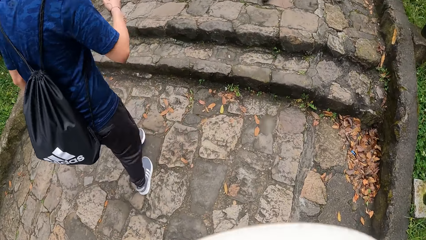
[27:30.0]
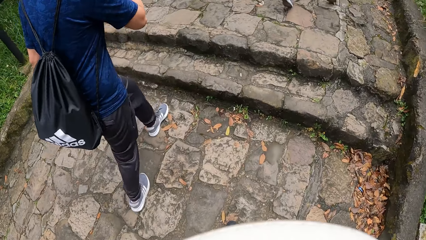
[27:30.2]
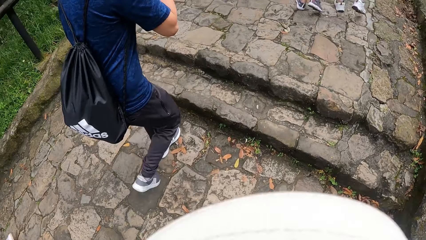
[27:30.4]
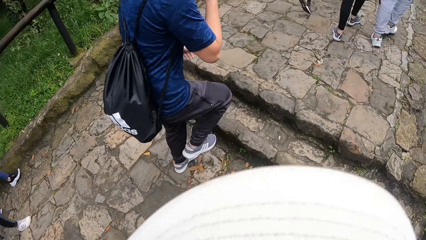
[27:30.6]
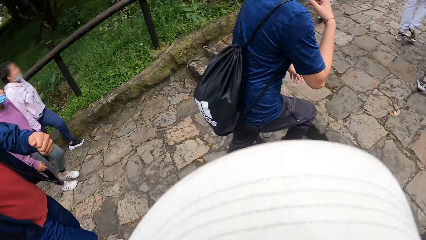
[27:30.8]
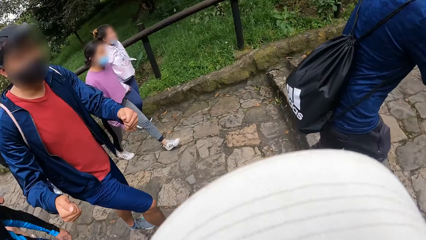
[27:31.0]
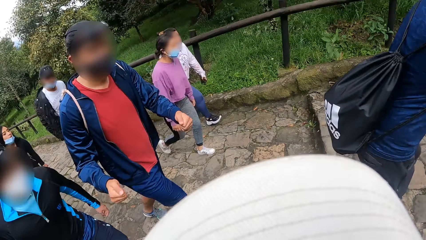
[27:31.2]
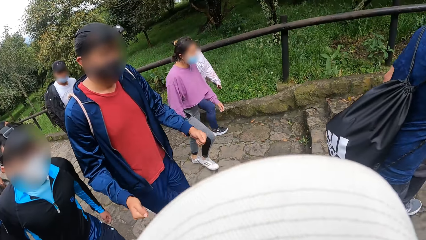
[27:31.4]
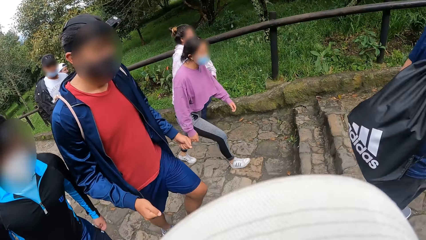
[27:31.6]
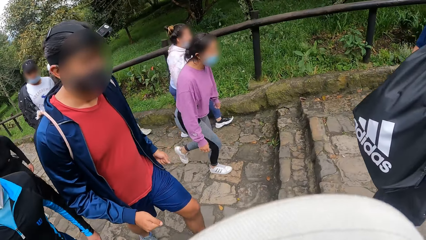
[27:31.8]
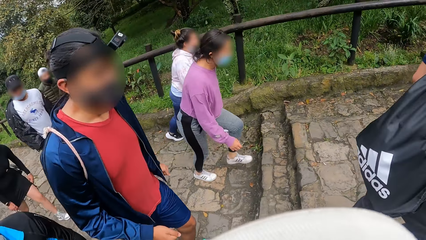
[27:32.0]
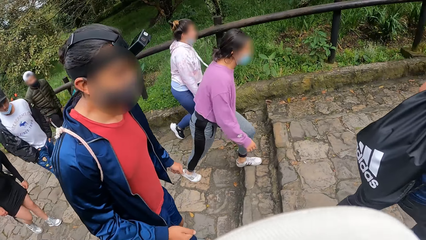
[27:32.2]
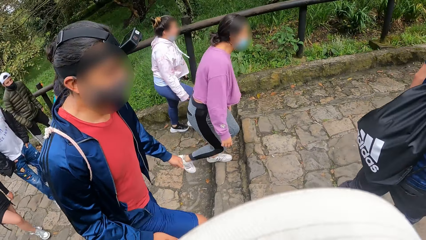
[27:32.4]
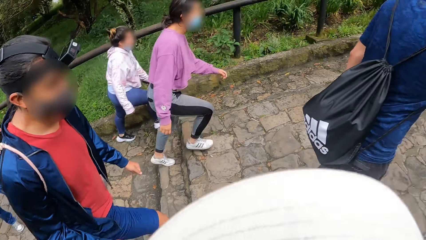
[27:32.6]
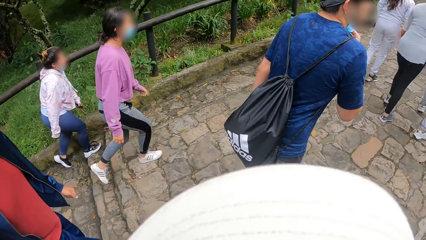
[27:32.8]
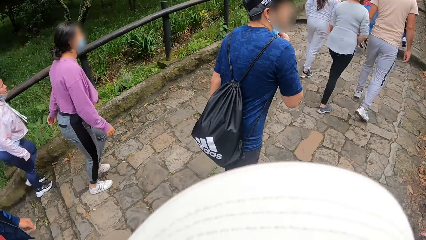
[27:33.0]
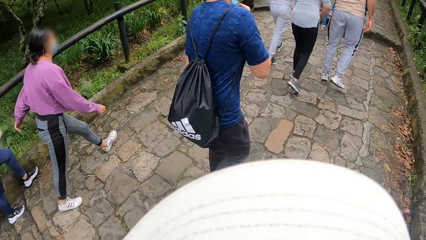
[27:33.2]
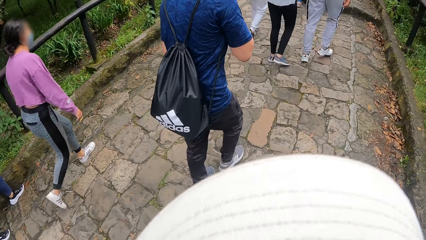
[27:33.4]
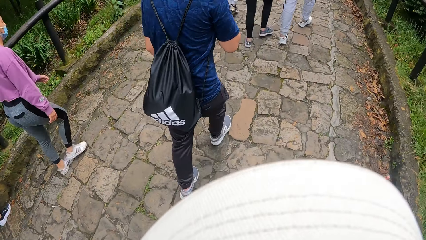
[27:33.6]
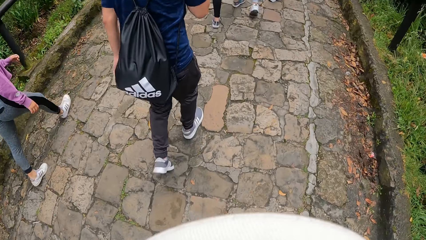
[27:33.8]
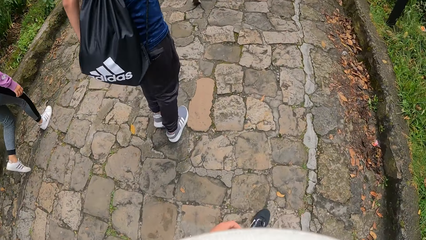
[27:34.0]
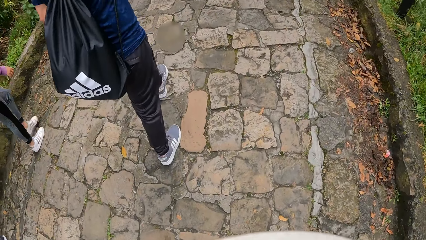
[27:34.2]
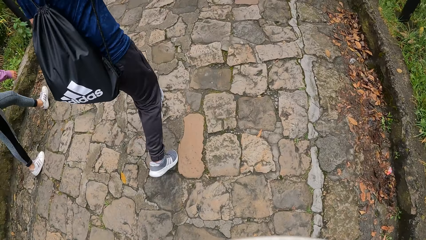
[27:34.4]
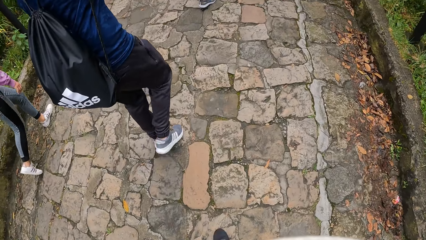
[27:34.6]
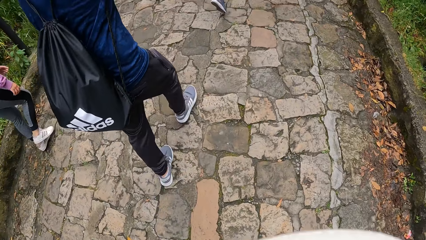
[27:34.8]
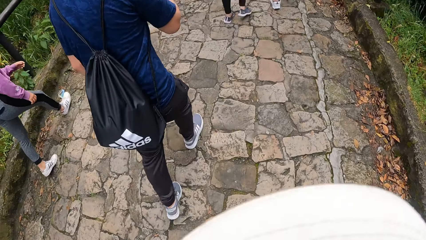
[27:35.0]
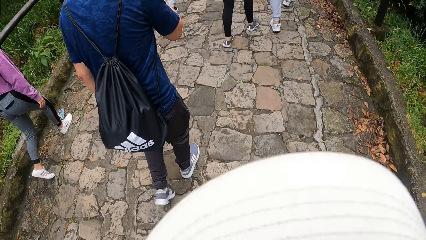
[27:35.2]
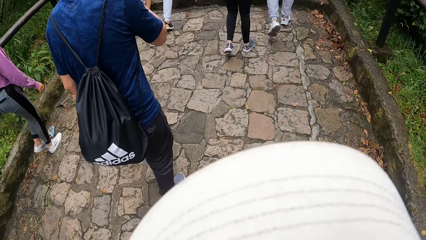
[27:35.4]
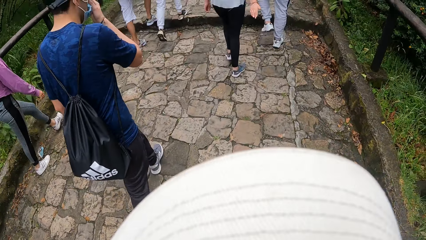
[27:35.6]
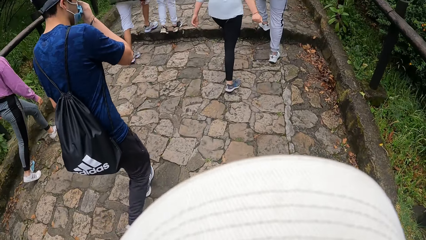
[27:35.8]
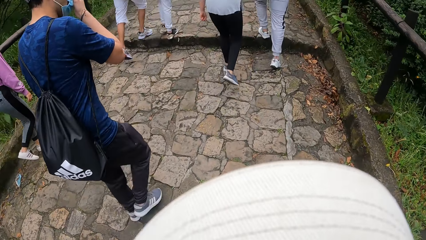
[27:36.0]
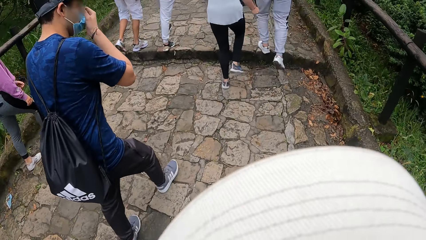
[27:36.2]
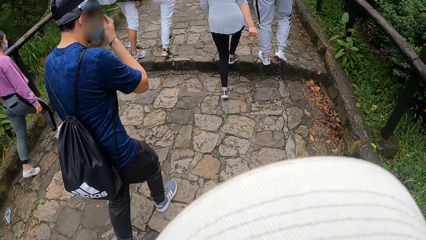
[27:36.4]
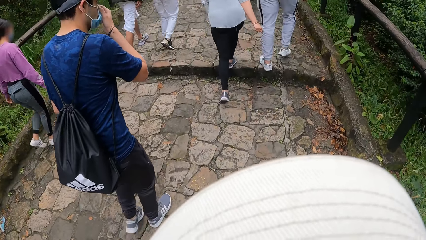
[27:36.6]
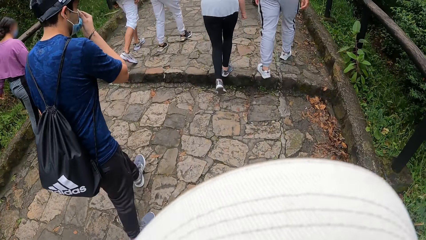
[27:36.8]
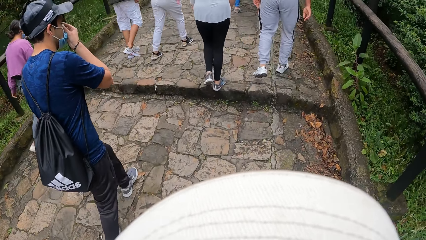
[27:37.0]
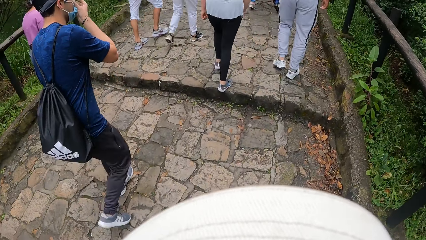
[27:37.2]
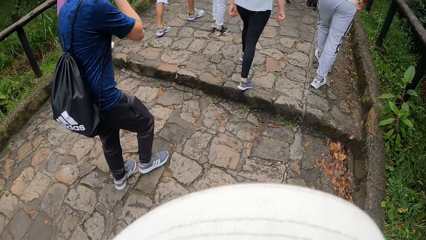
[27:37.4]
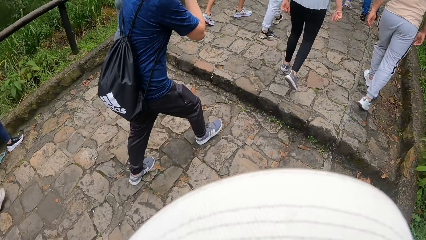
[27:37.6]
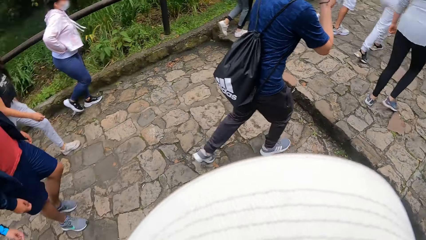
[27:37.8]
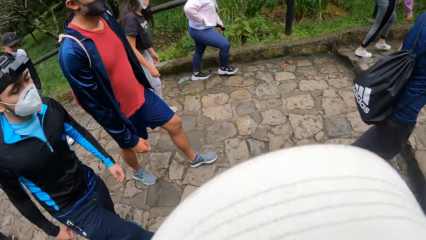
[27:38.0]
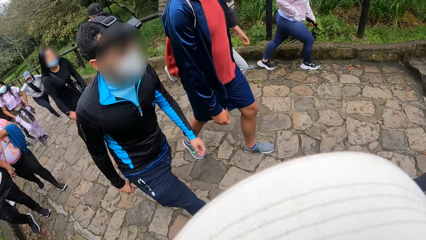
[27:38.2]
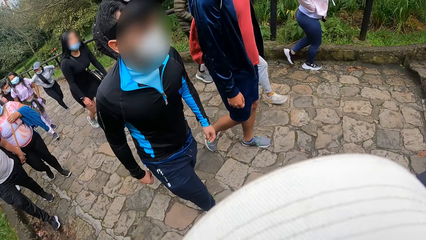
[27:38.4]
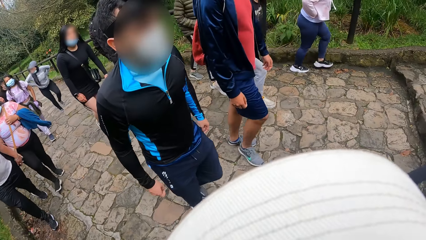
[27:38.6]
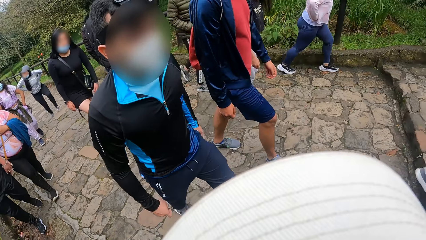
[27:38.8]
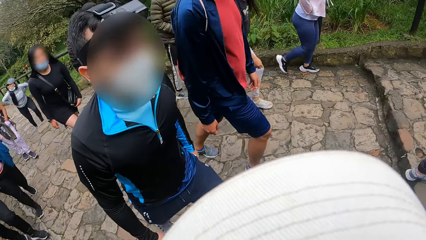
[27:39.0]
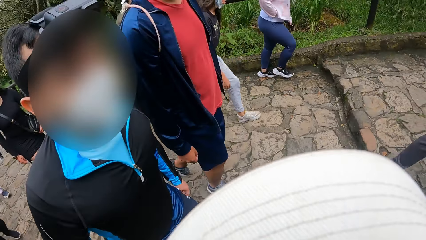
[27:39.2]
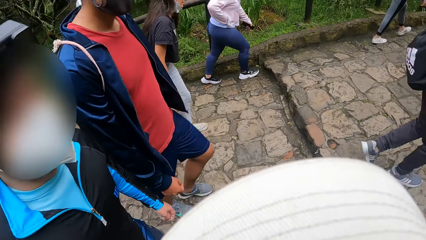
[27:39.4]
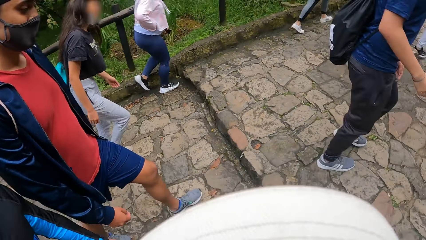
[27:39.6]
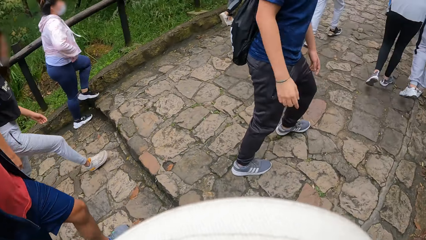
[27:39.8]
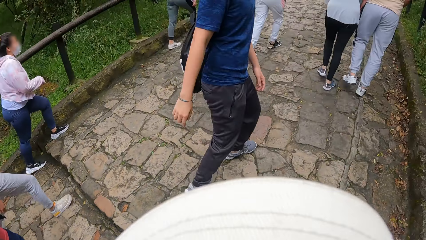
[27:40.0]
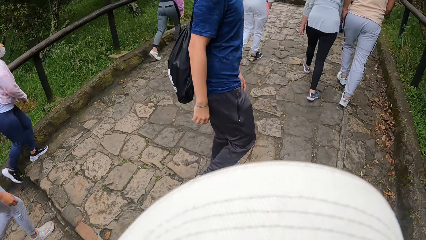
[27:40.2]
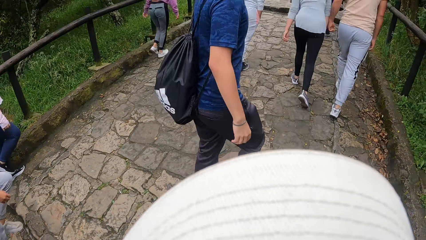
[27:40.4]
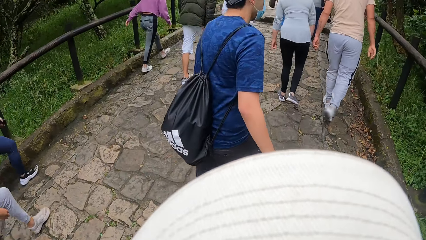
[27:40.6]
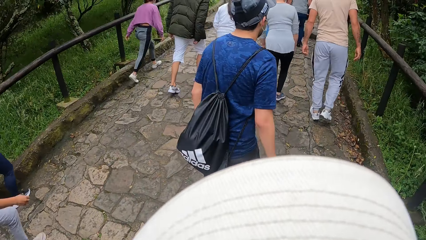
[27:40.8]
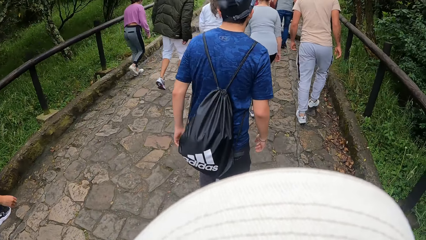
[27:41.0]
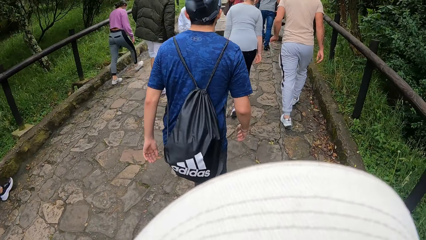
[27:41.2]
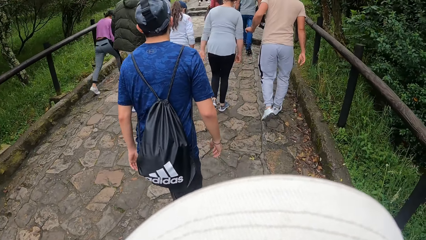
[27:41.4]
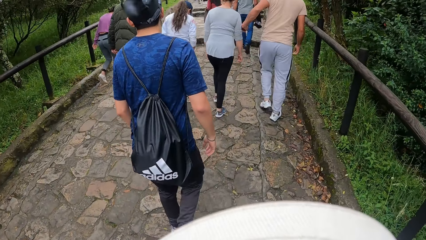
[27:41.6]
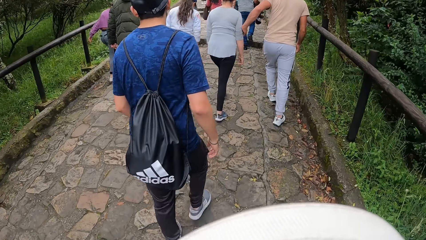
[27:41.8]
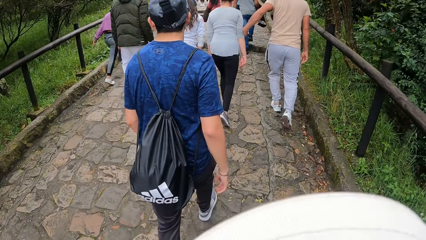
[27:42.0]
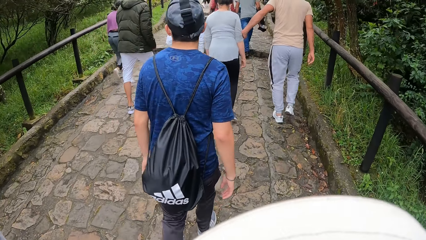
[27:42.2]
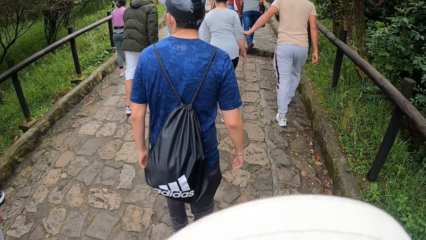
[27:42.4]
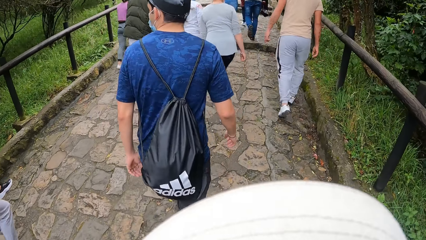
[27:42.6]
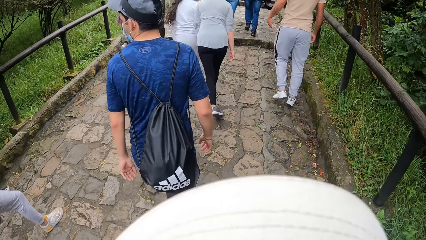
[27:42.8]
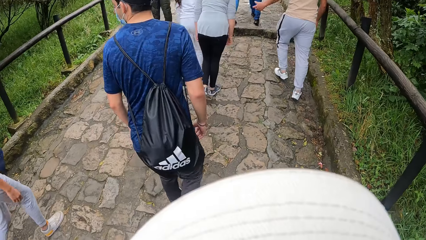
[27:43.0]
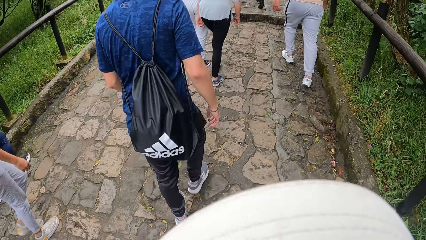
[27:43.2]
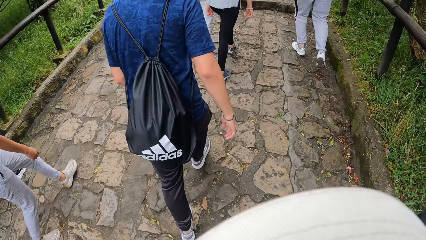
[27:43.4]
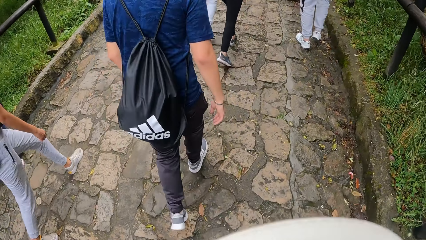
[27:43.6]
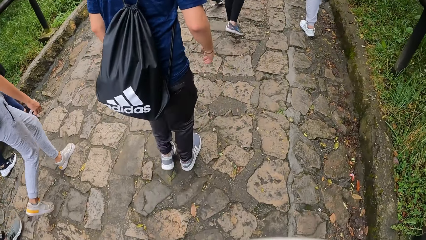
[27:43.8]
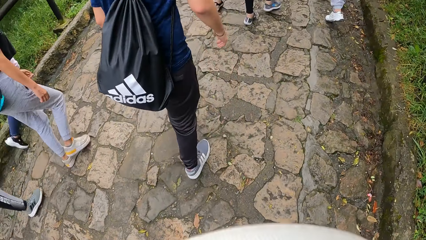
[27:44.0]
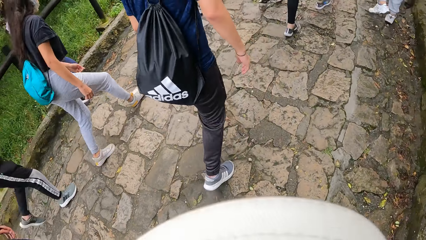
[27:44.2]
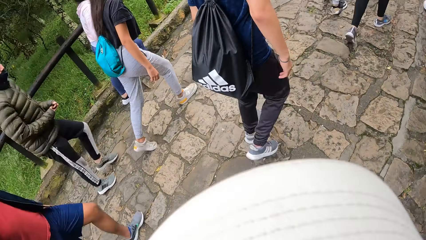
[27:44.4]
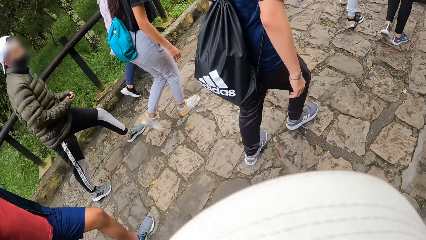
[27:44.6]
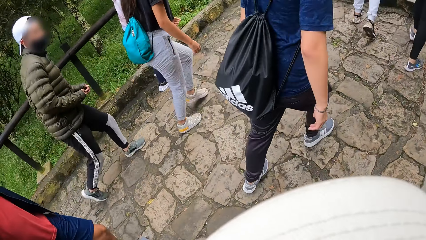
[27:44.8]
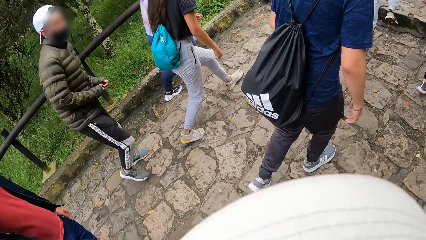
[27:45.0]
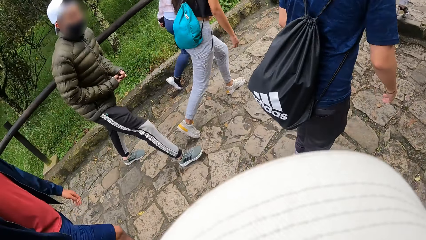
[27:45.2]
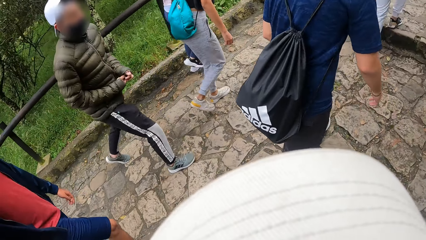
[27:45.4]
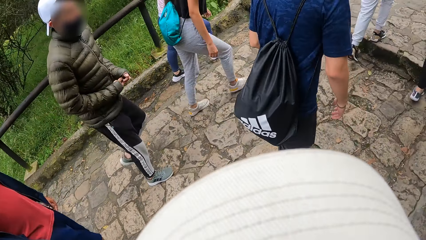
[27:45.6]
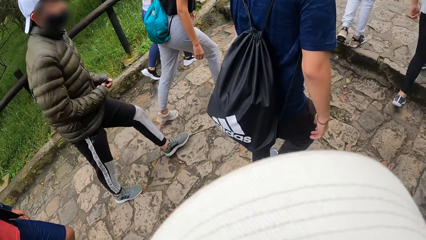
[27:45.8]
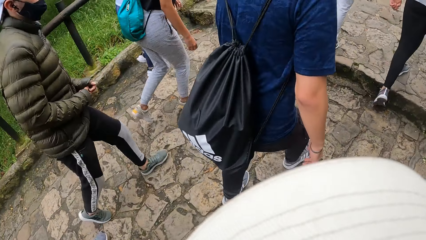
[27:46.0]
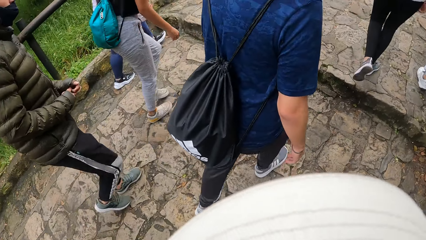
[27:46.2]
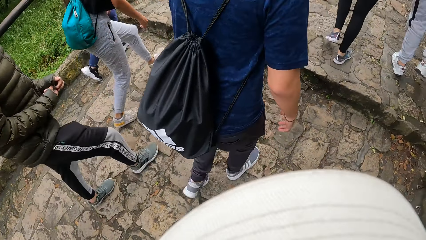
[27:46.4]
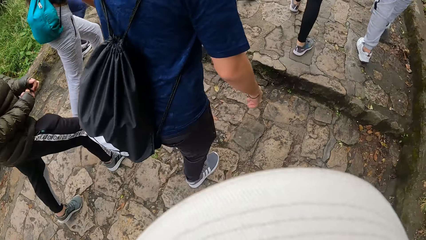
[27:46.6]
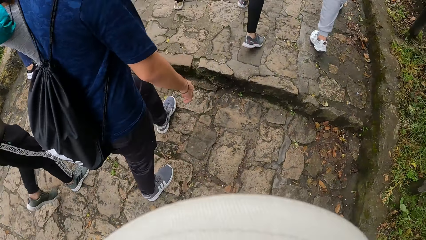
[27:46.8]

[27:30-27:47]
The camera wearer interacts with a man, another man and a third man.
